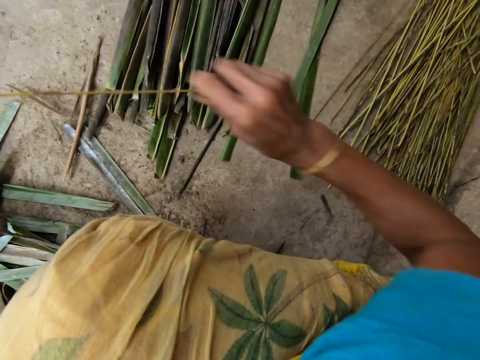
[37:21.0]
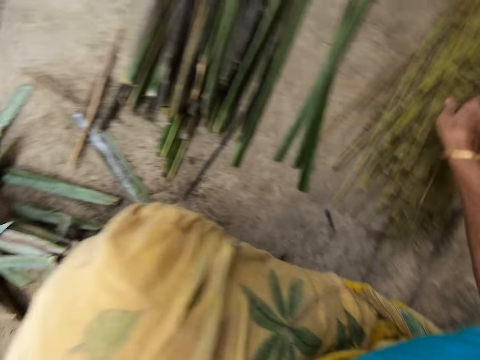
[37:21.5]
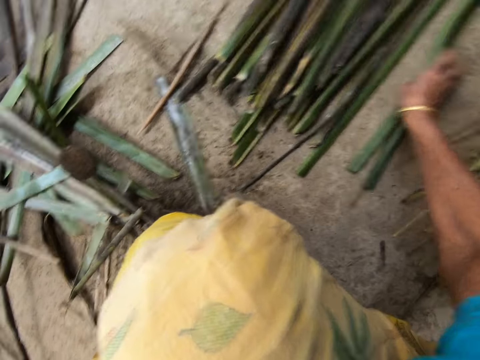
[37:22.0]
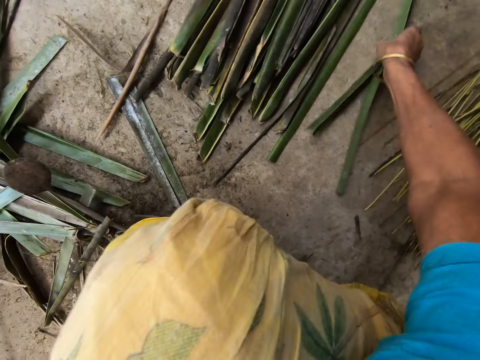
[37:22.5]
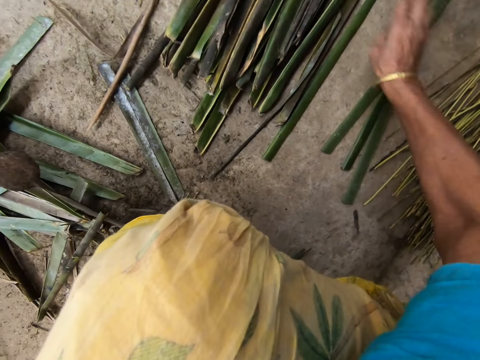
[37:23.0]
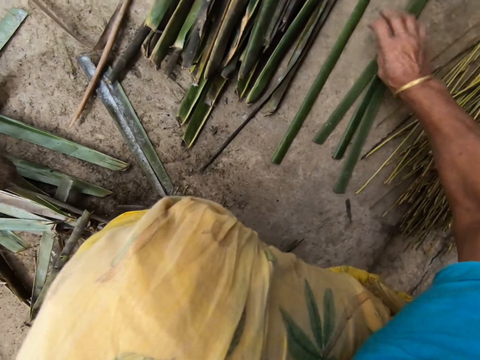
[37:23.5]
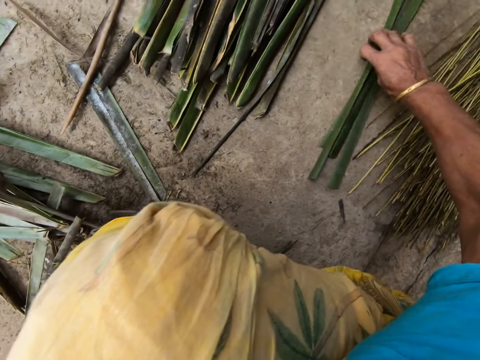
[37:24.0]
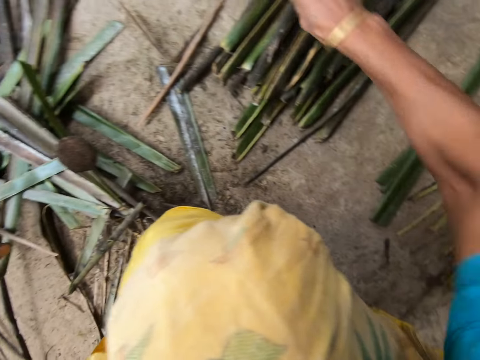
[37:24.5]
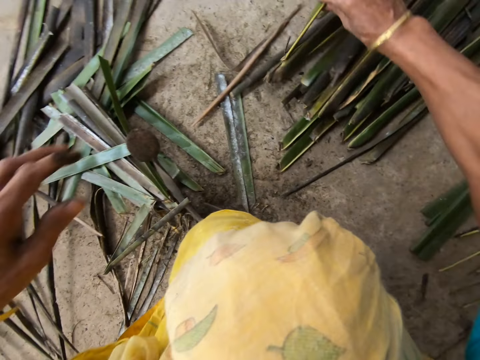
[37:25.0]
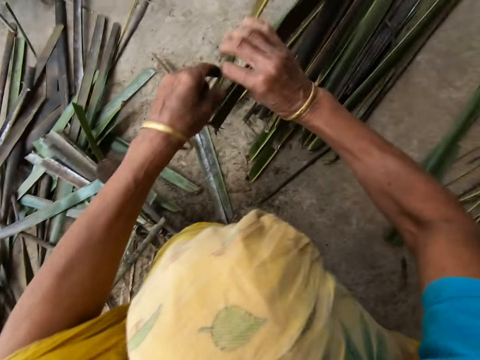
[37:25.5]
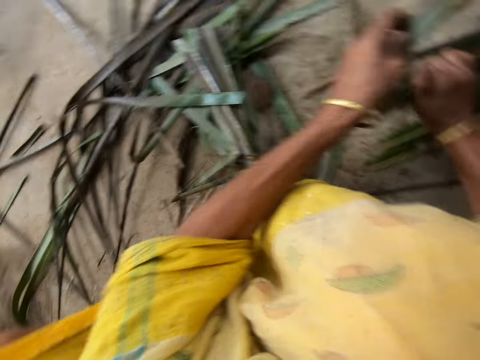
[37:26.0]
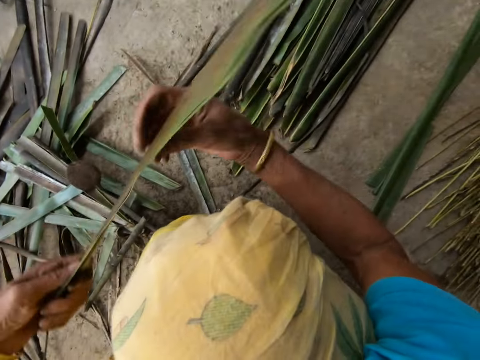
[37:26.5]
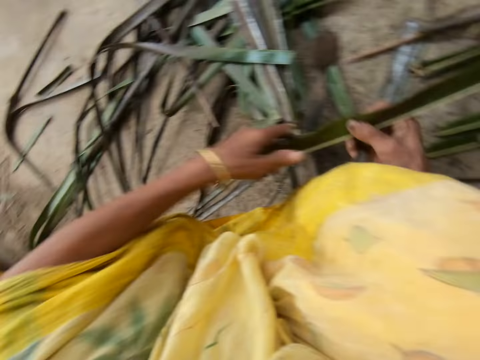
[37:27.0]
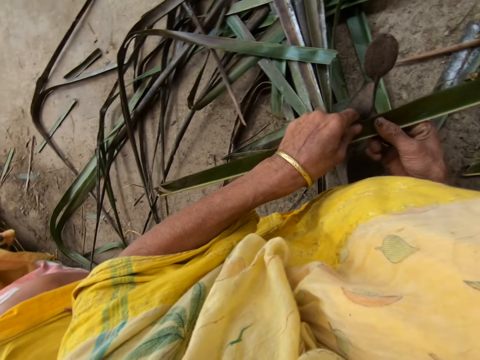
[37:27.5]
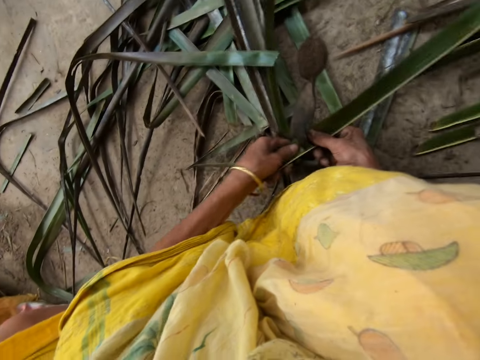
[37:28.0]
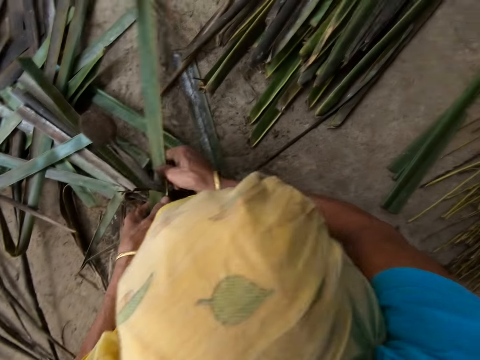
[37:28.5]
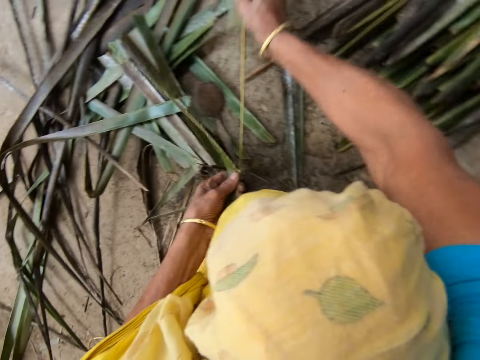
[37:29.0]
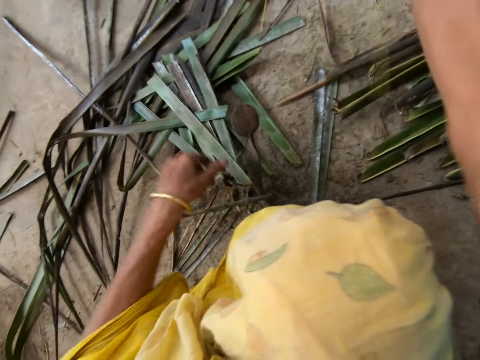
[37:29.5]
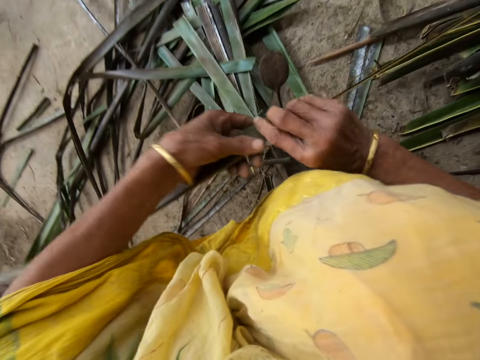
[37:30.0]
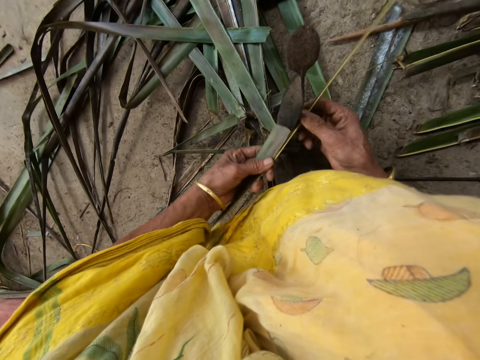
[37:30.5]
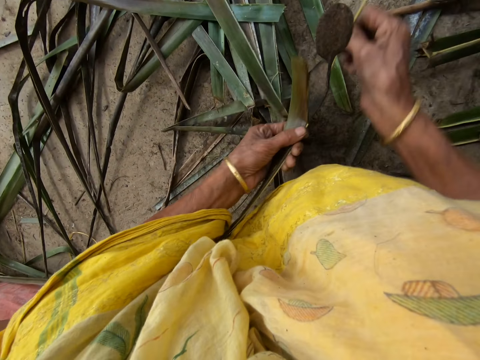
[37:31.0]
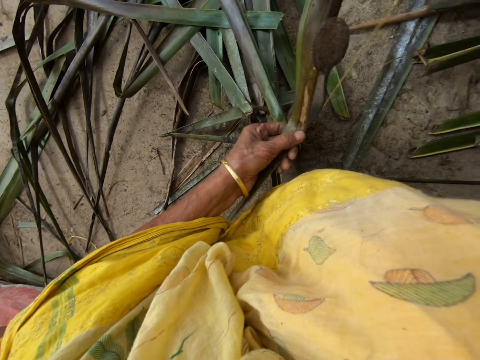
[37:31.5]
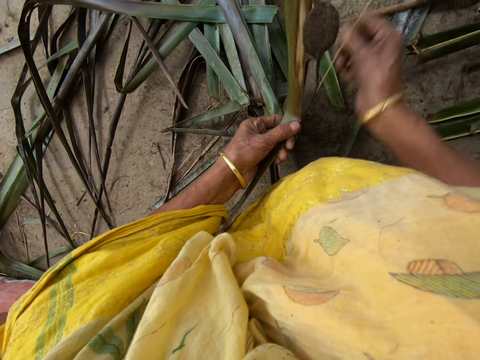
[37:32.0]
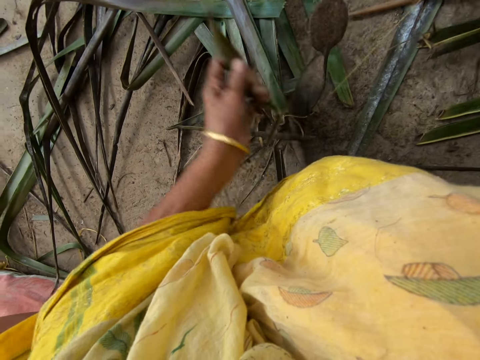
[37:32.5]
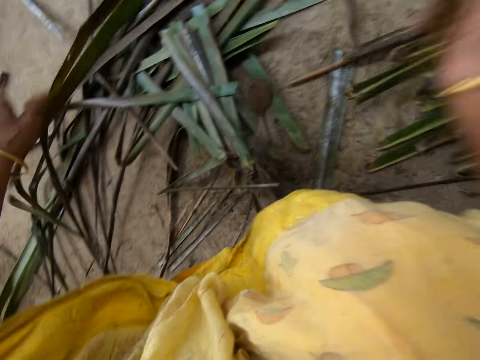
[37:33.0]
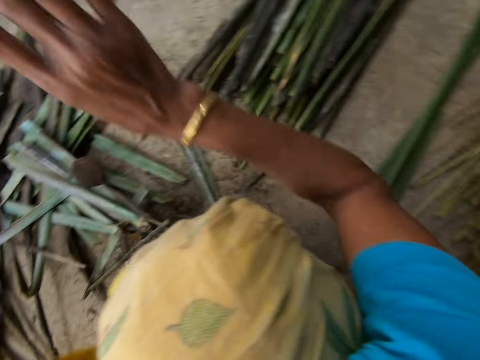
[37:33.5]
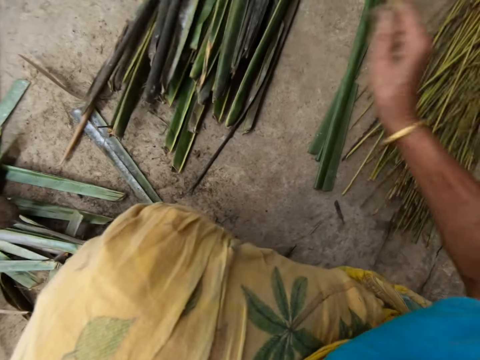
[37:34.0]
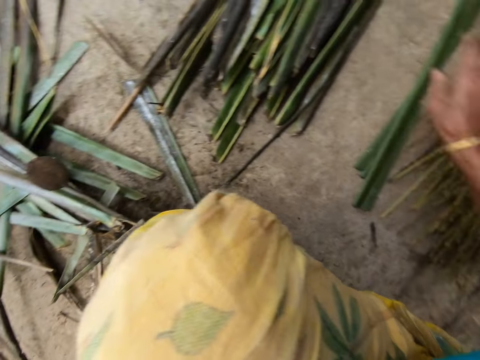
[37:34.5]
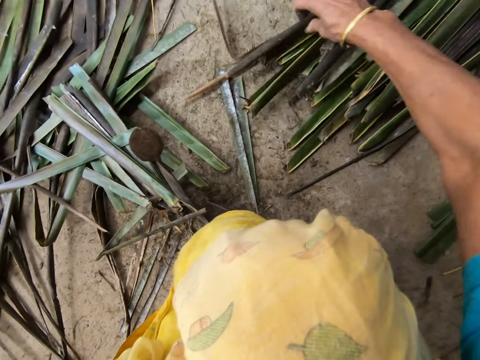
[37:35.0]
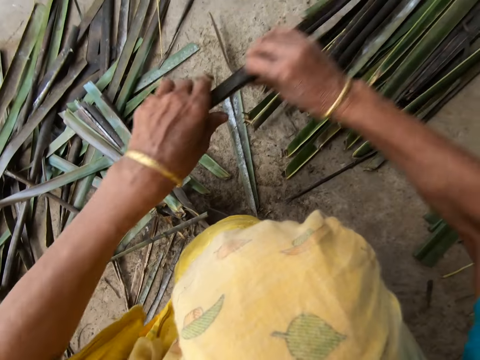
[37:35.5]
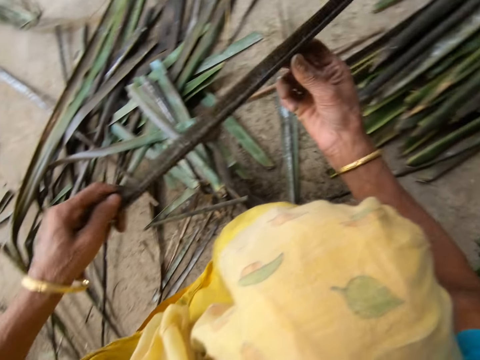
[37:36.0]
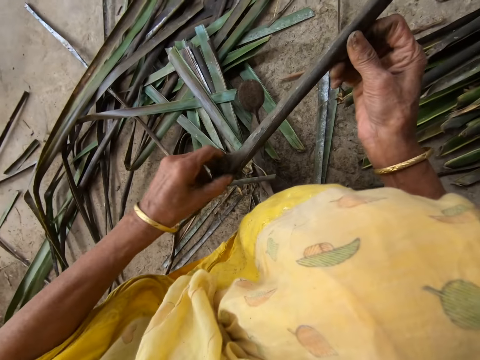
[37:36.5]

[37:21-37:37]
The camera wearer puts a coconut leaf midrib on the floor with her right hand. She takes the coconut leaf on the floor with her right hand. She reaps the coconut leaf off the midrib on the vegetable cutter. She pulls the midrib on the coconut leaf. She reaps the coconut leaf off the midrib on the vegetable cutter. She pulls the midrib on the coconut leaf. She puts the coconut leaf midrib on the floor with her right hand. She takes the coconut leaf on the floor with her right hand.

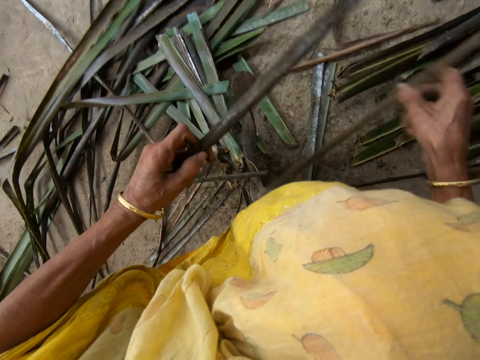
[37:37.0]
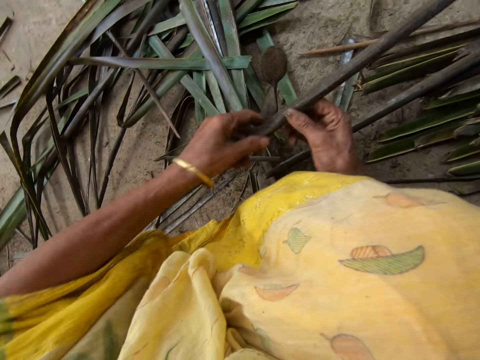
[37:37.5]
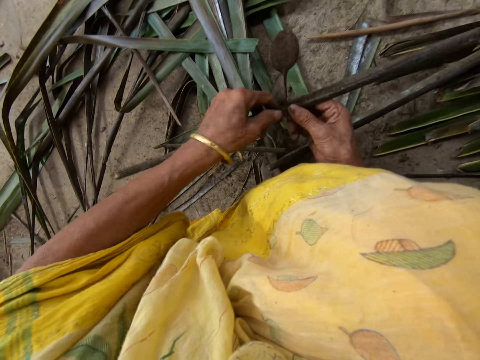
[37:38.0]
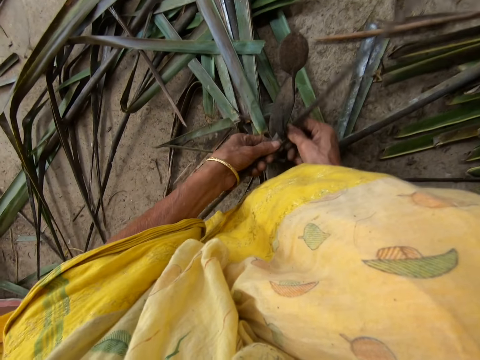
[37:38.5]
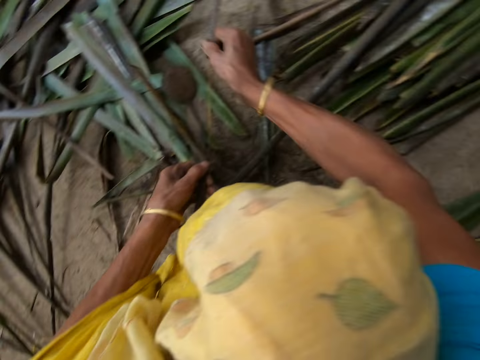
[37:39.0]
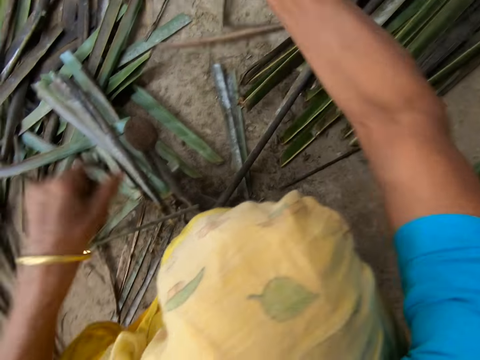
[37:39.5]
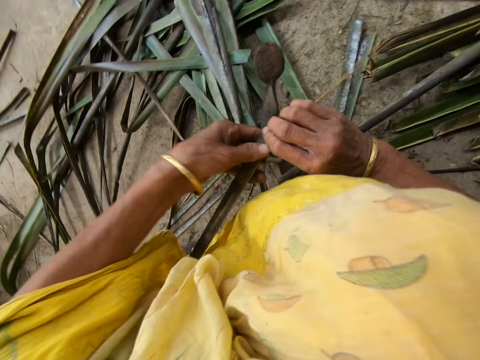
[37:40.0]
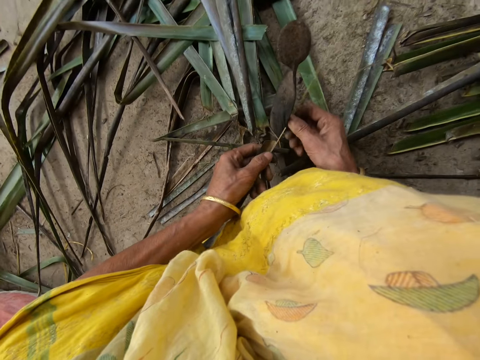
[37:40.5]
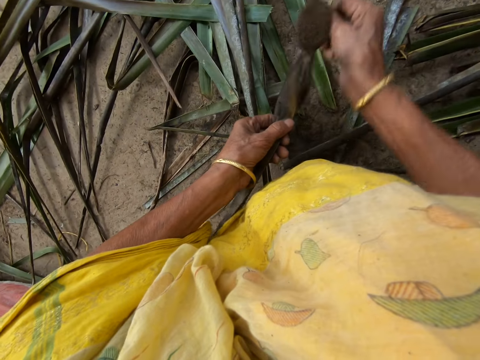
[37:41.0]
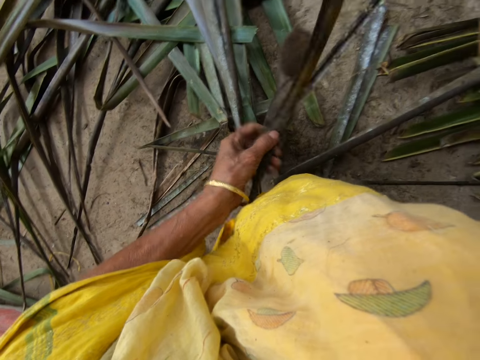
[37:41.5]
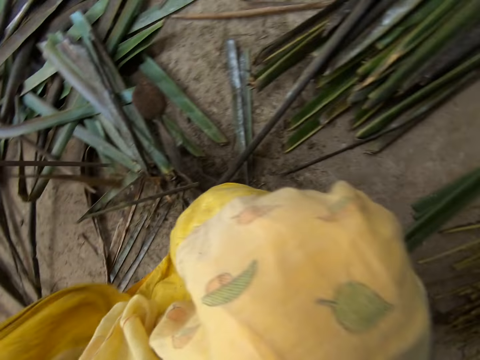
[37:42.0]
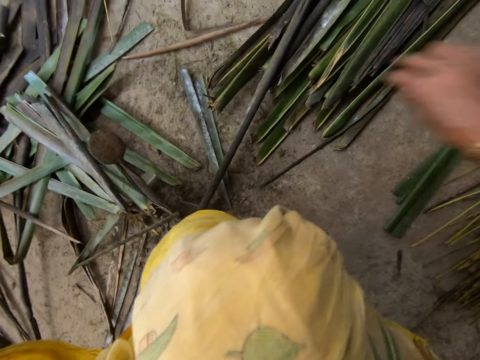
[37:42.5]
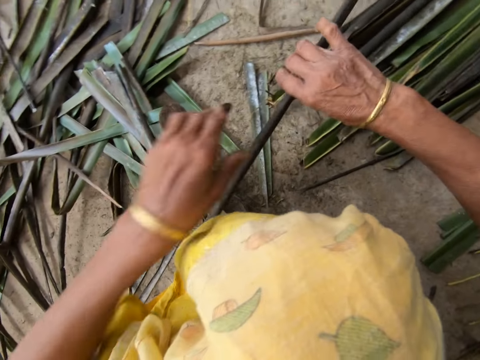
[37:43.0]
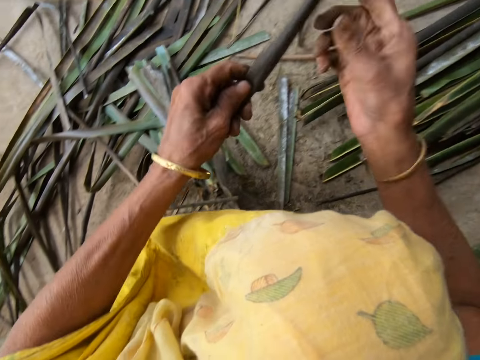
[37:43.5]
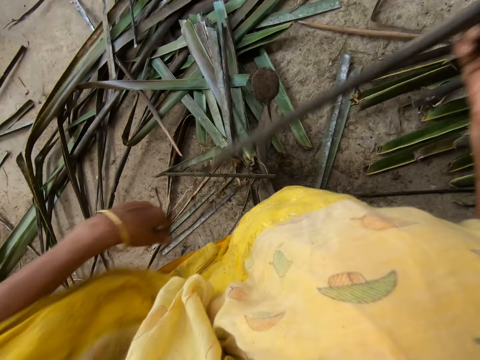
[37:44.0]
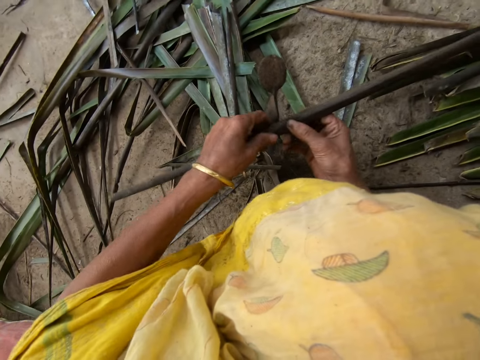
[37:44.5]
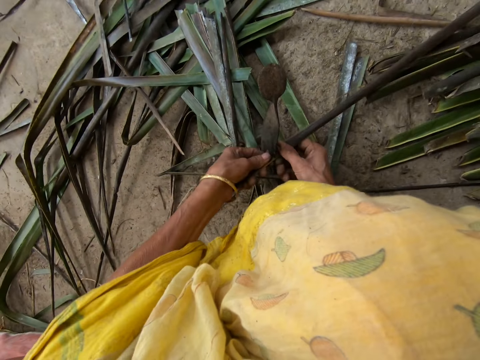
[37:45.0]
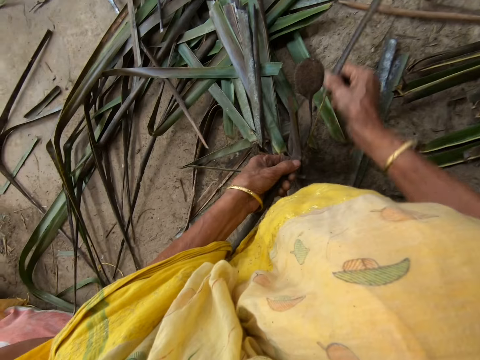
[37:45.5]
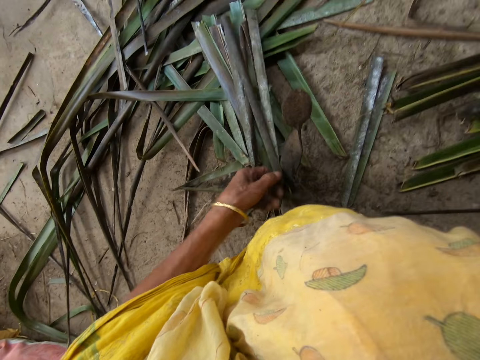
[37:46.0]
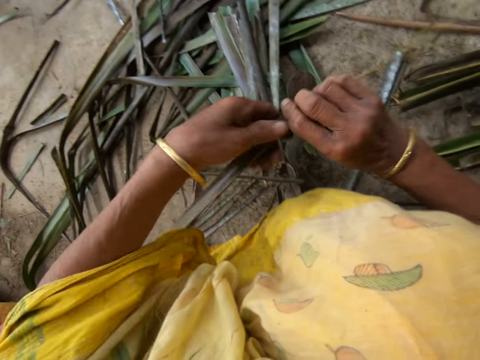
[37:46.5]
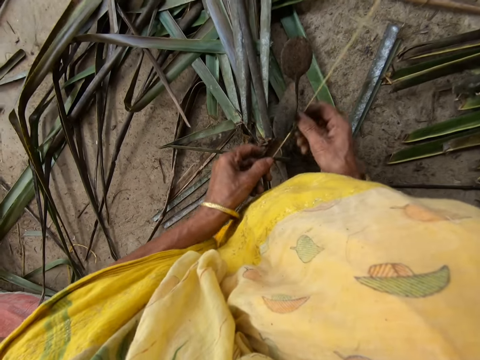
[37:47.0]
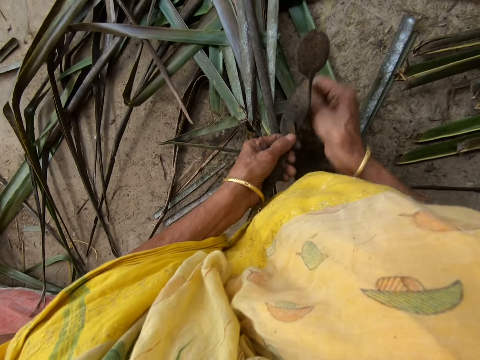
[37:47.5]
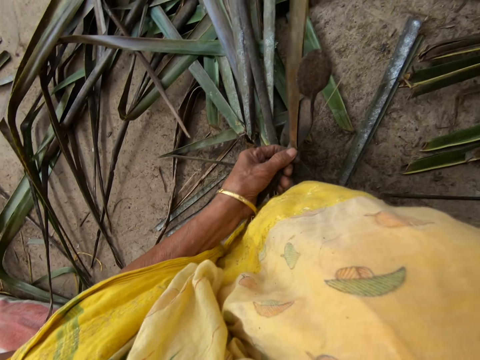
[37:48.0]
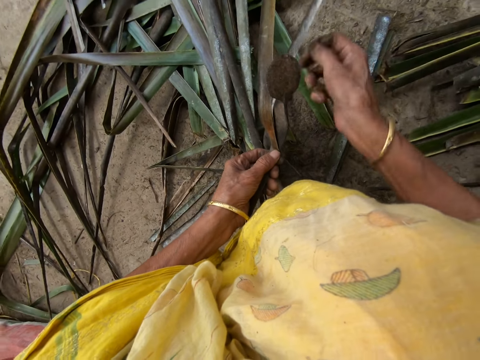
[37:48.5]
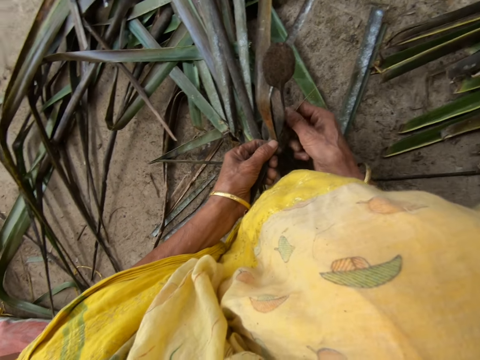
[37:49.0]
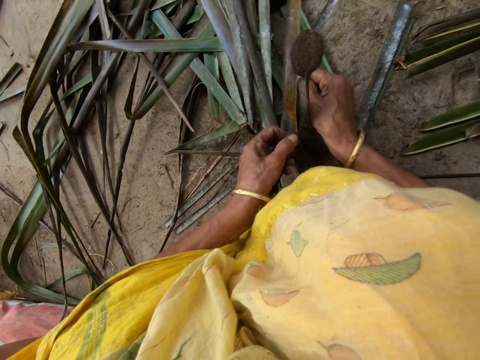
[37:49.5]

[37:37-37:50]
The camera wearer reaps a coconut leaf off the midrib on the vegetable cutter. She pulls the midrib on the coconut leaf. She reaps the coconut leaf off the midrib on the vegetable cutter. She pulls the midrib on the coconut leaf. She puts the coconut leaf midrib on the floor. She takes the coconut leaf on the floor with her right hand. She reaps the coconut leaf off the midrib on the vegetable cutter. She pulls the midrib on the coconut leaf. She reaps the coconut leaf off the midrib on the vegetable cutter. She pulls the midrib on the coconut leaf.
